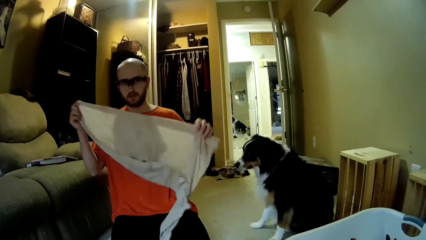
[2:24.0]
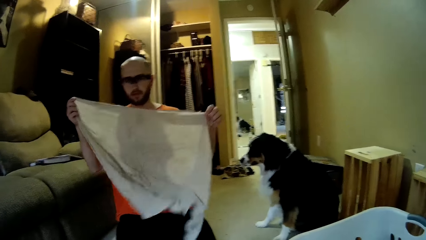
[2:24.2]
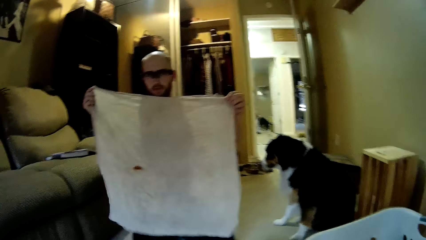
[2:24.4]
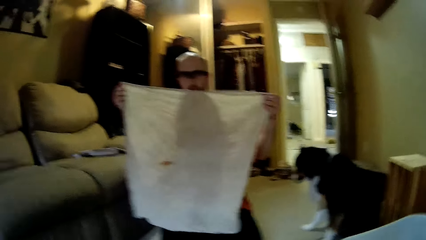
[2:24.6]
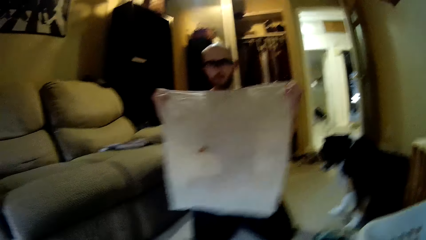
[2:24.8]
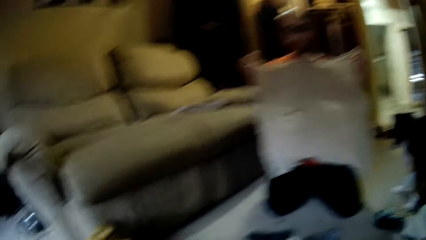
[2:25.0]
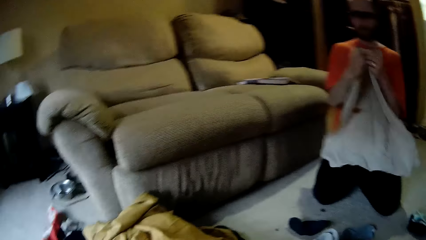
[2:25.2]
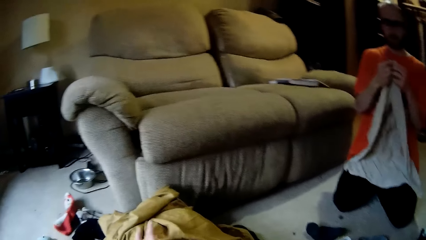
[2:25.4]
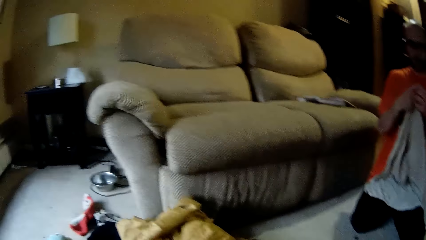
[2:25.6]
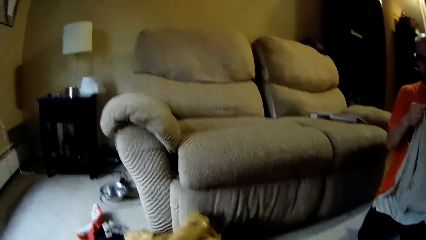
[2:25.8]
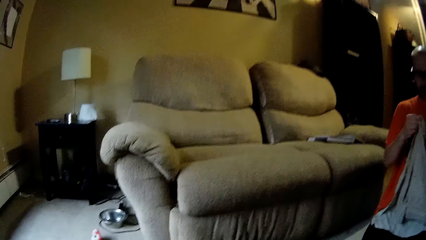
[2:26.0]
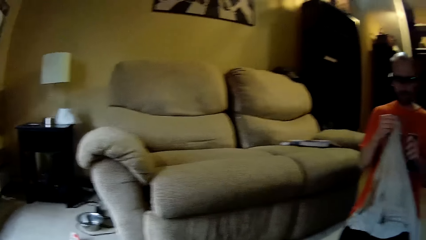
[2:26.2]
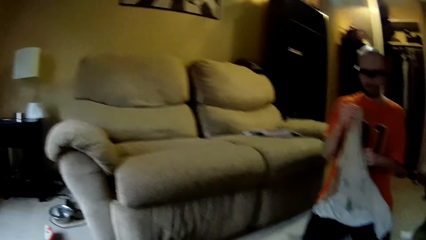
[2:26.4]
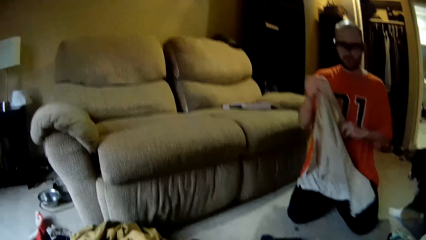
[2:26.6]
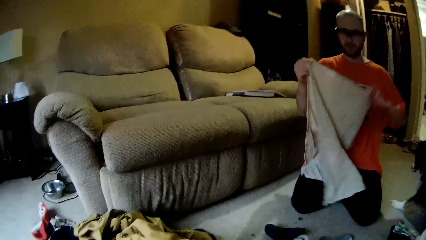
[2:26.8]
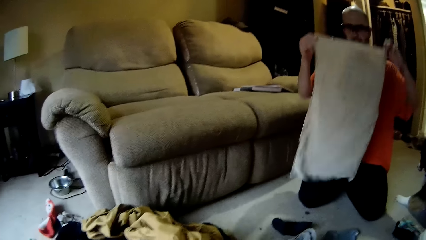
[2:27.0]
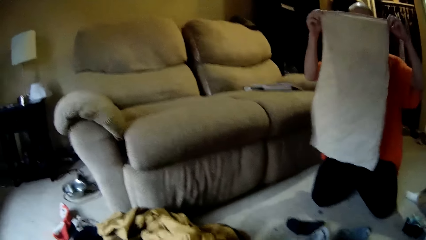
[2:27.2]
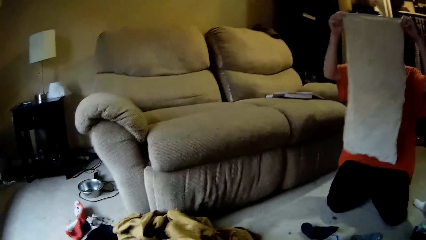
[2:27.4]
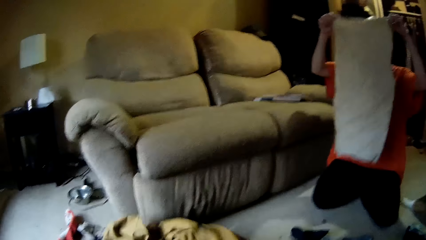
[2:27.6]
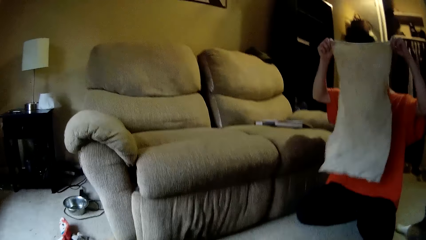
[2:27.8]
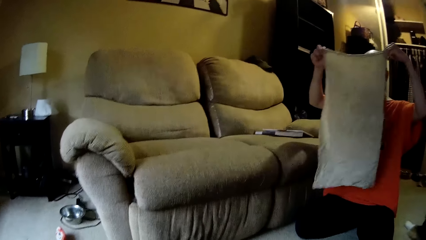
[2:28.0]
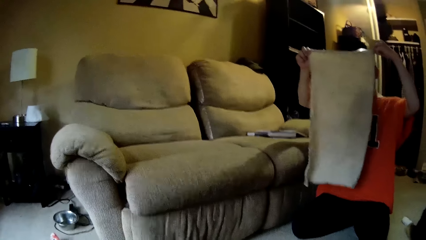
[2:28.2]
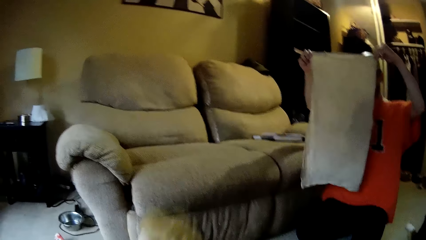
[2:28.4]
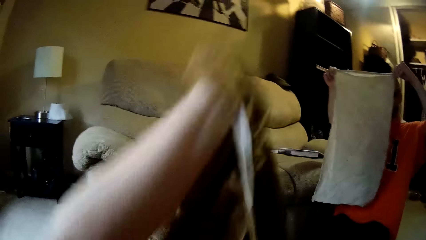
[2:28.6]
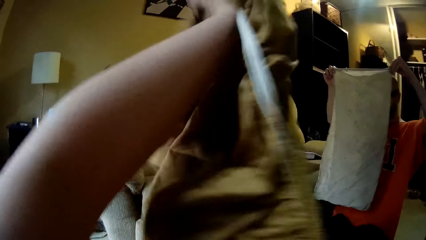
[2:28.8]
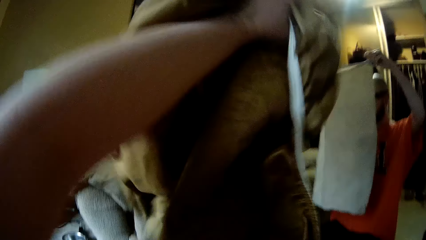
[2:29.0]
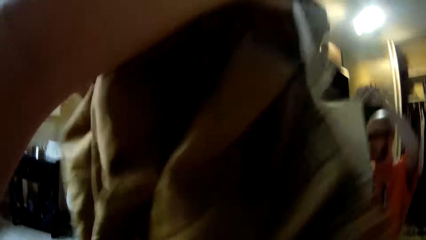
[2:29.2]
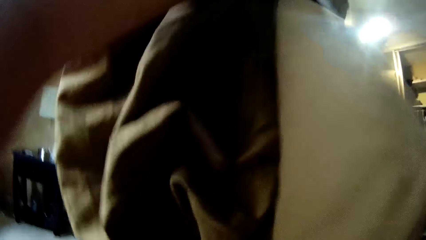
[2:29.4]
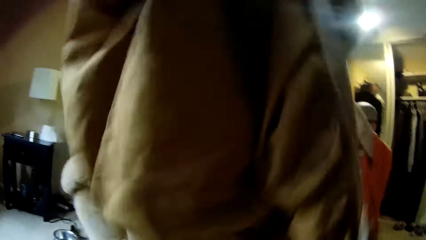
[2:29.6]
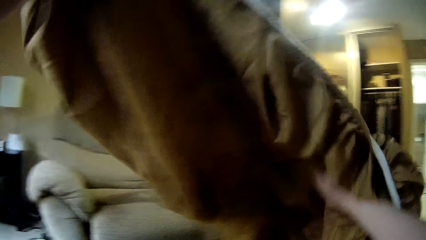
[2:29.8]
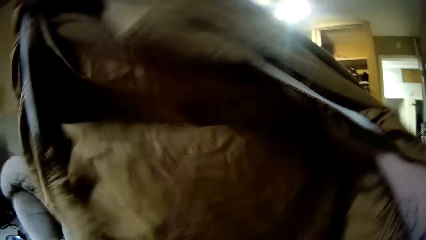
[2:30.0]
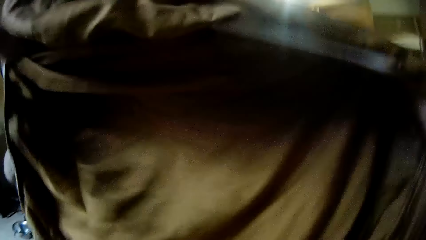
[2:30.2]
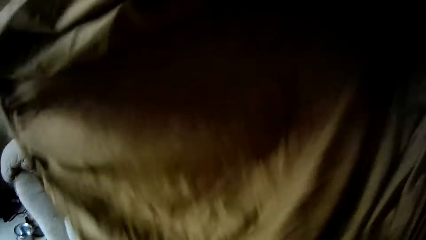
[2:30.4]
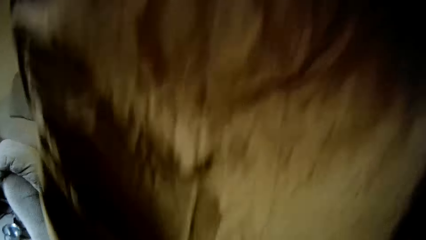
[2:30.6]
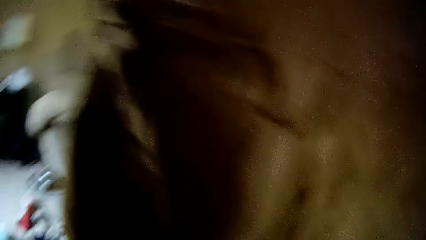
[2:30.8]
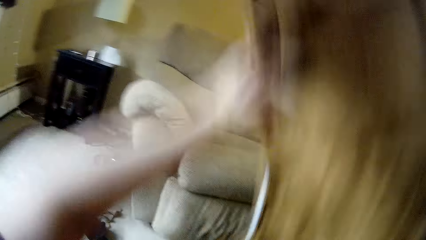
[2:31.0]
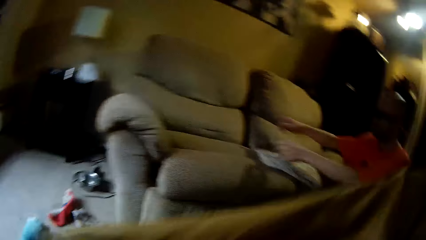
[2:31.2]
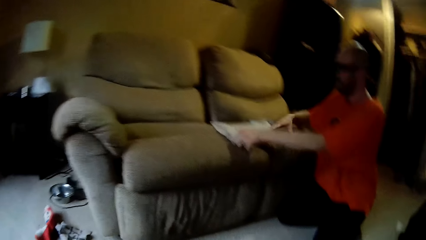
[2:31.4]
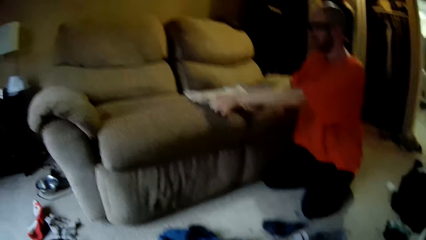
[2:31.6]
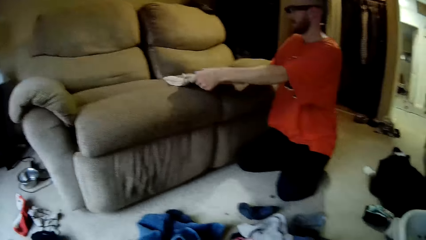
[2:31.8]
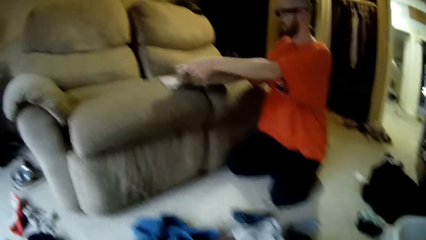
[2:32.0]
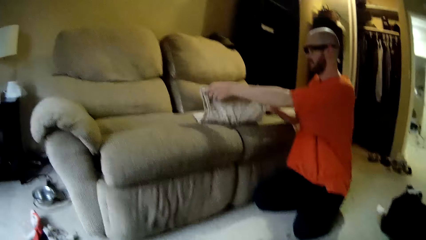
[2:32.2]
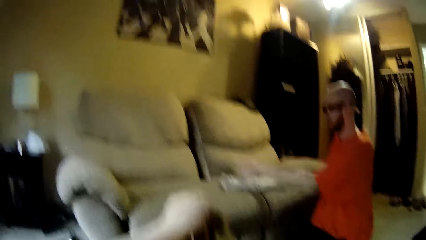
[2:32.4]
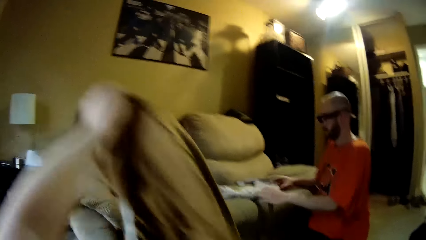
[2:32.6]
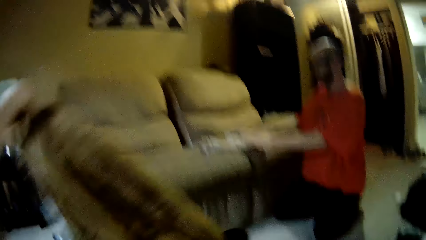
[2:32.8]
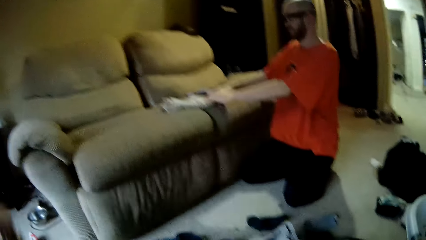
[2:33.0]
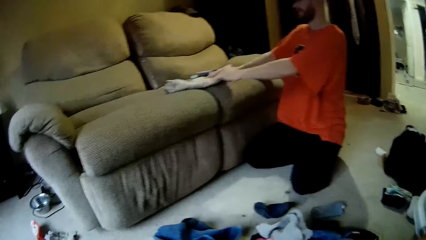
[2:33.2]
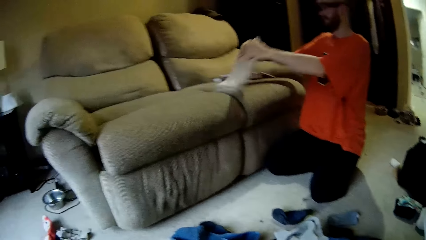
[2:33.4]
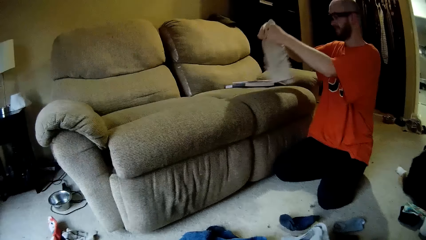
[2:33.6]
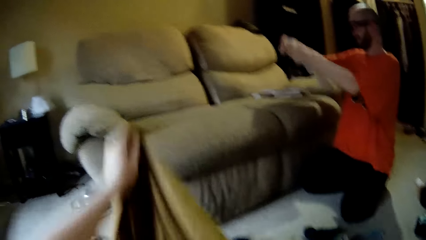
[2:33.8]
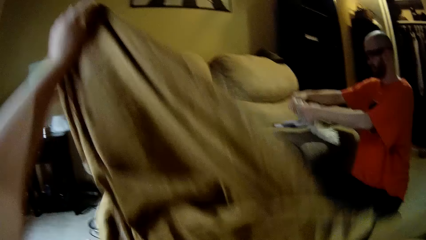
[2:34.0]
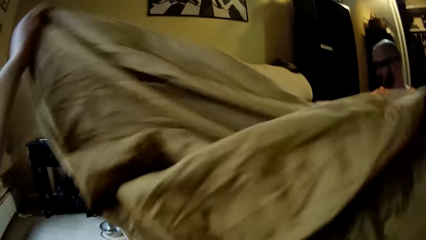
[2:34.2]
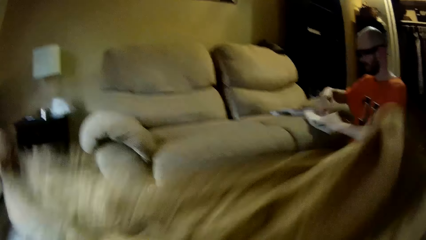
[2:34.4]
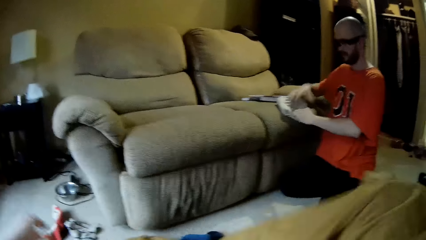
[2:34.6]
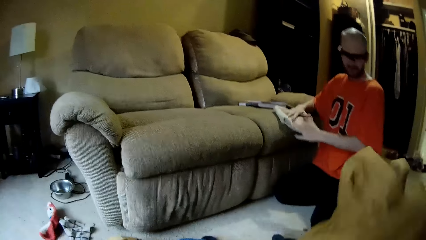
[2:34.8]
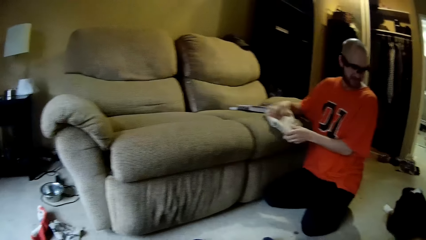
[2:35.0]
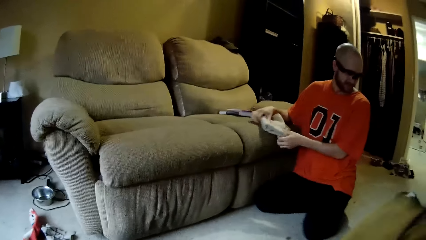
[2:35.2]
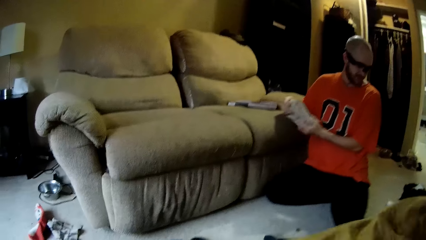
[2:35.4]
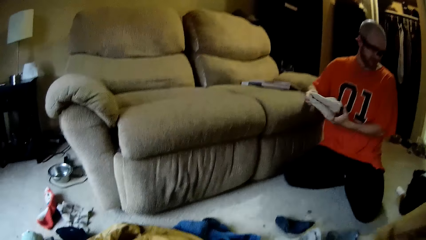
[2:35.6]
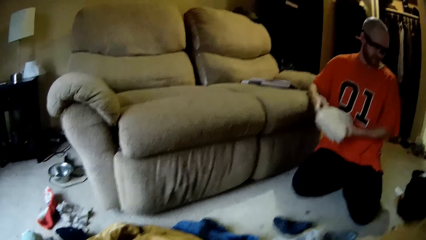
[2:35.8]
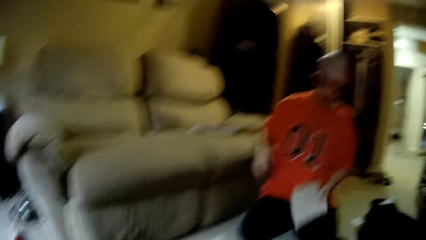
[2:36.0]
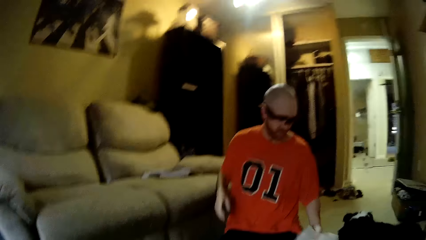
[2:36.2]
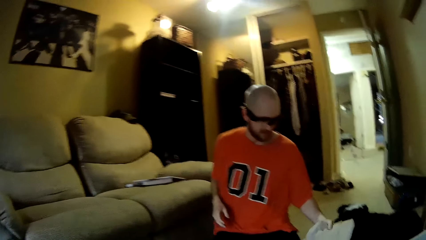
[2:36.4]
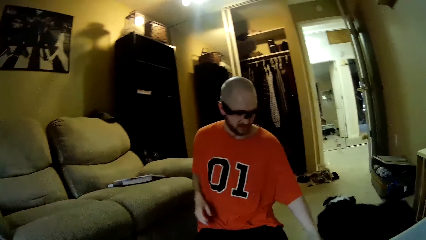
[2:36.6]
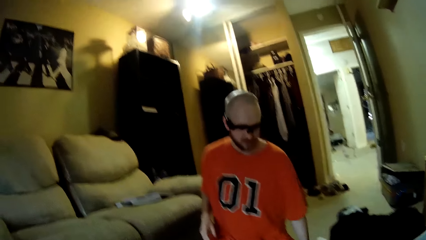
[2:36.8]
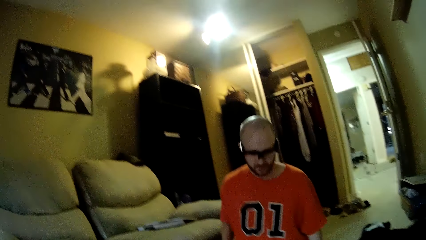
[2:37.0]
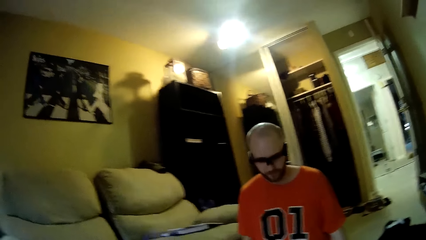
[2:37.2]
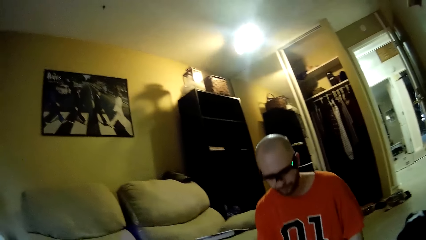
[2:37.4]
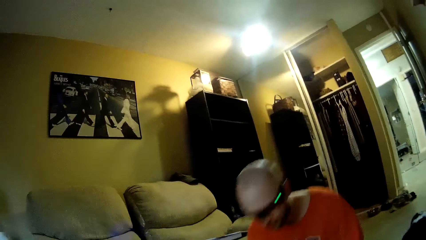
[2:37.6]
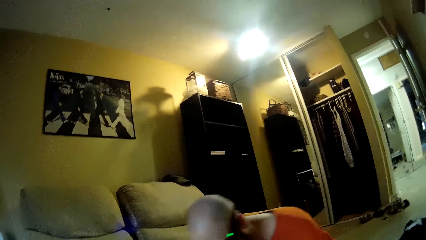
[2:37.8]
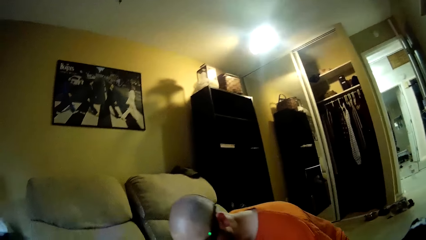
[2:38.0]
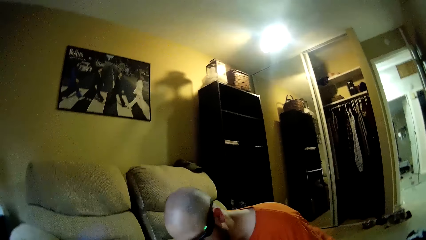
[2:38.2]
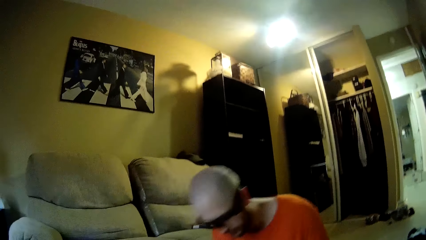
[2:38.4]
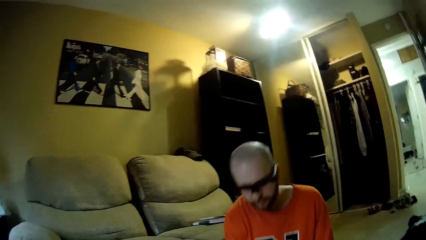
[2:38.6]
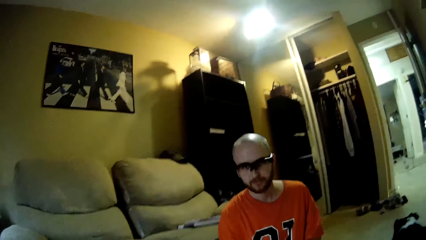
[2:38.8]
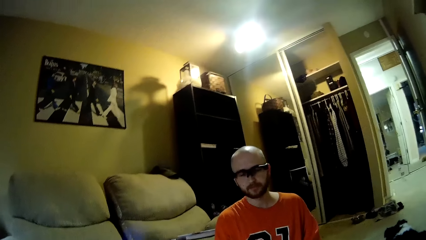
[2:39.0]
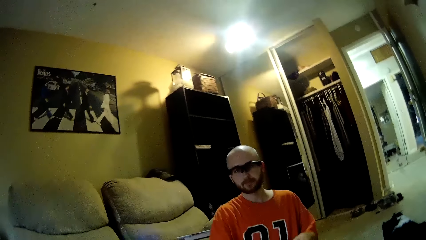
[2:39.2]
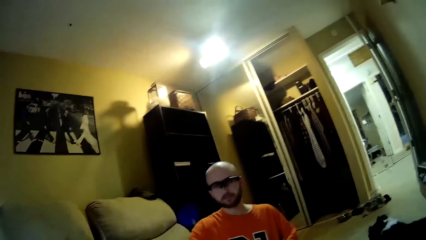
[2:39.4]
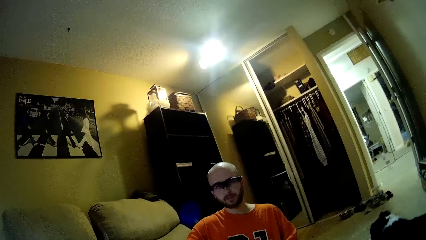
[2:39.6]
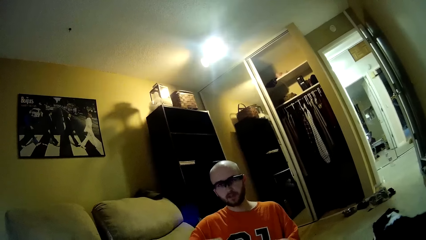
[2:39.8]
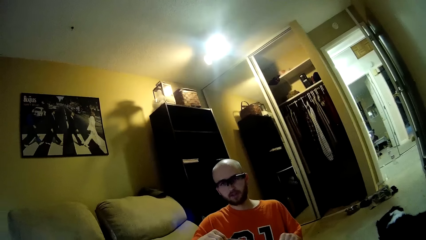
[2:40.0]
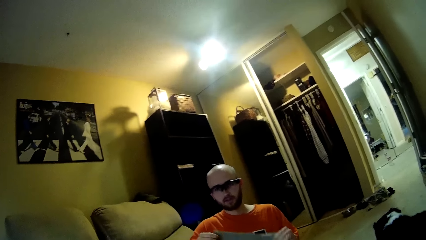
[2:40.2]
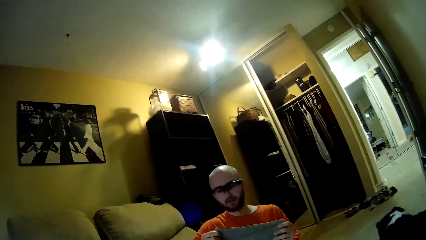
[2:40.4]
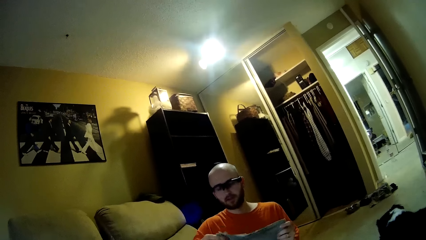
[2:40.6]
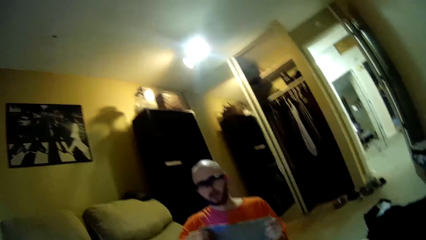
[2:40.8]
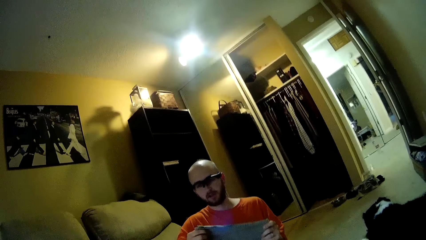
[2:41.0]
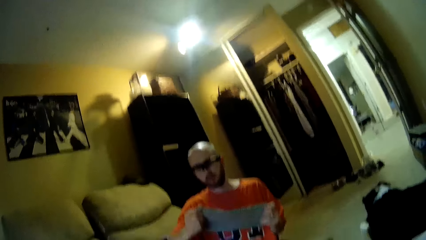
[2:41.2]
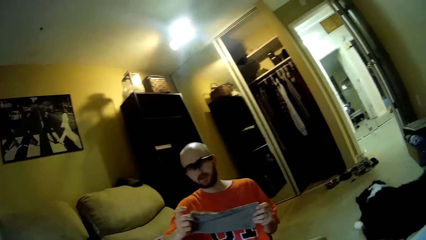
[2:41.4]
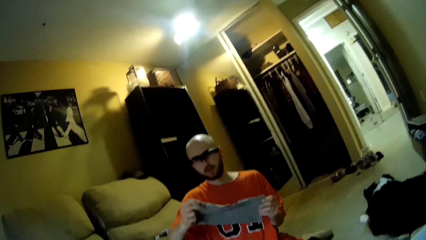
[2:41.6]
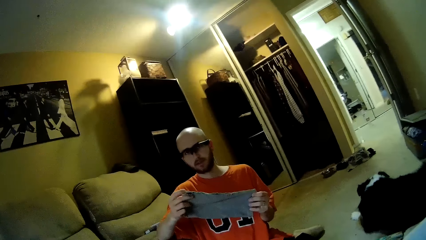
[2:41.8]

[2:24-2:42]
A man unfolds a cloth. The man folds the cloth with his hands. The camera wearer converses with the man. She picks up the cloth from the floor with her left hand. She converses with the man. She folds the cloth with her hands. The man folds the cloth on the couch with his hands. He drops the cloth on the floor. The camera wearer converses with the man. The man sits on the floor and picks up the cloth. The camera wearer converses with the man.
